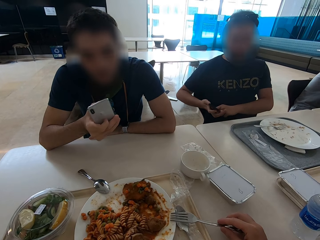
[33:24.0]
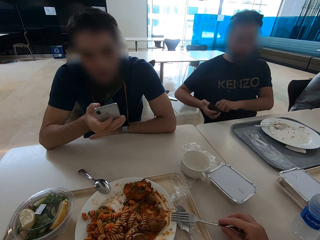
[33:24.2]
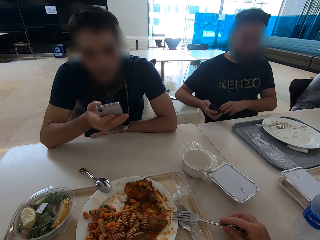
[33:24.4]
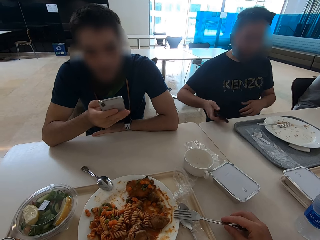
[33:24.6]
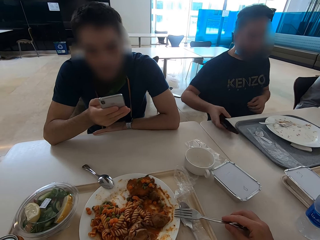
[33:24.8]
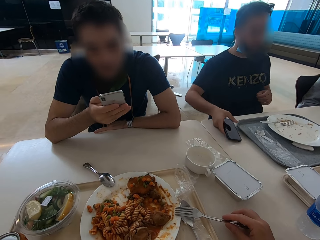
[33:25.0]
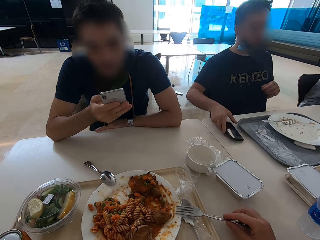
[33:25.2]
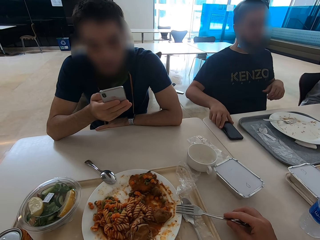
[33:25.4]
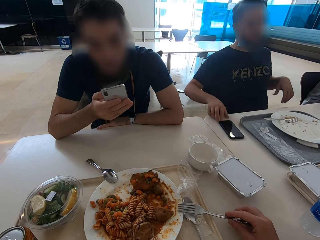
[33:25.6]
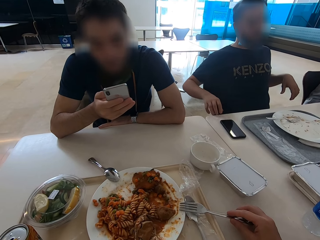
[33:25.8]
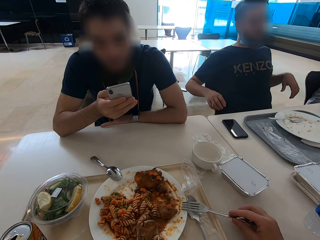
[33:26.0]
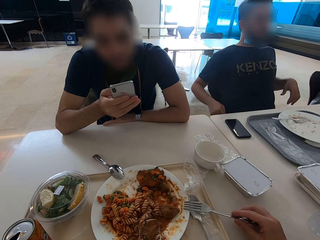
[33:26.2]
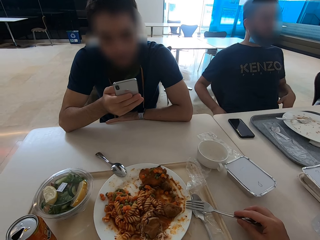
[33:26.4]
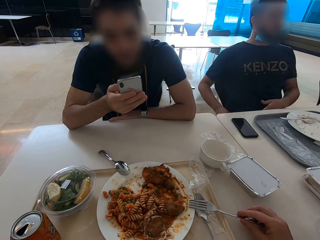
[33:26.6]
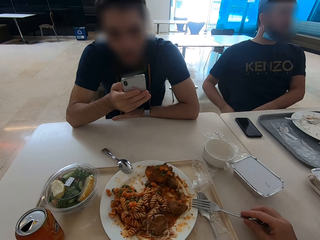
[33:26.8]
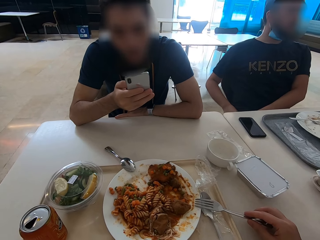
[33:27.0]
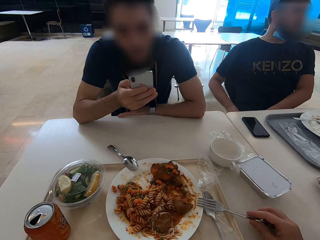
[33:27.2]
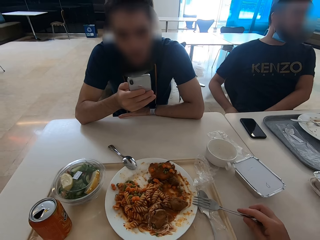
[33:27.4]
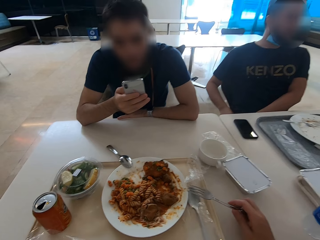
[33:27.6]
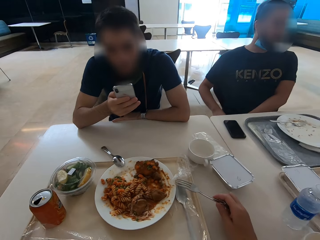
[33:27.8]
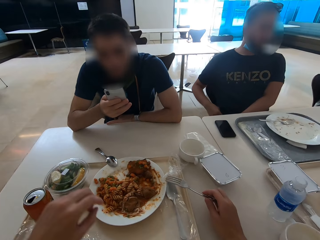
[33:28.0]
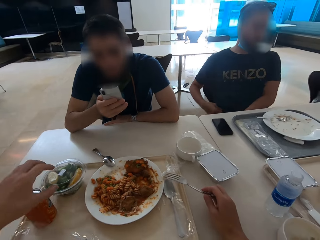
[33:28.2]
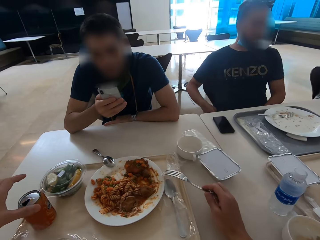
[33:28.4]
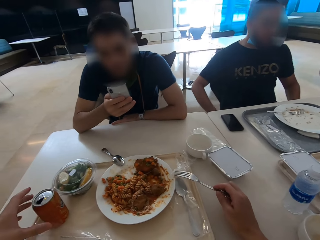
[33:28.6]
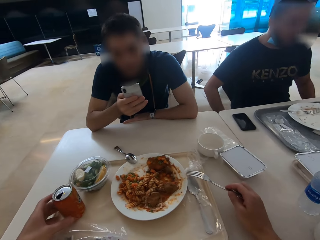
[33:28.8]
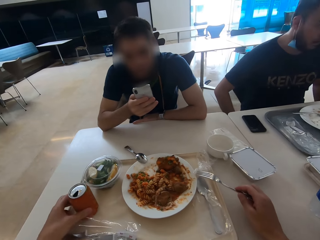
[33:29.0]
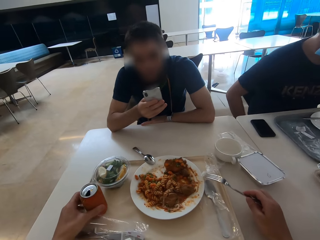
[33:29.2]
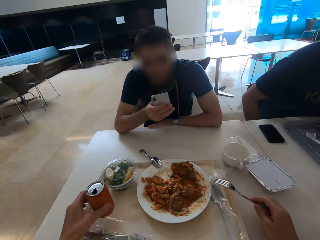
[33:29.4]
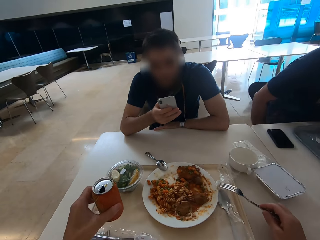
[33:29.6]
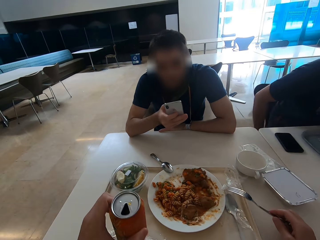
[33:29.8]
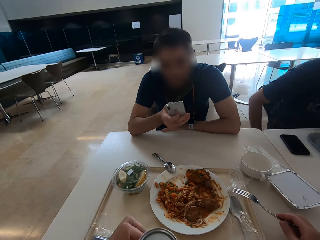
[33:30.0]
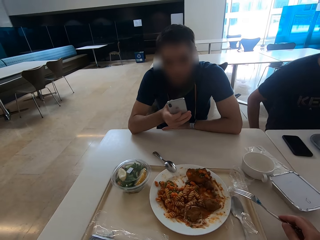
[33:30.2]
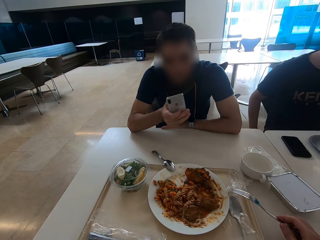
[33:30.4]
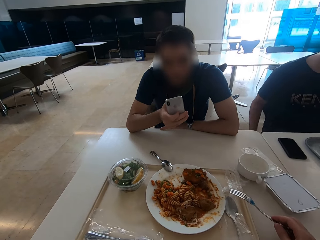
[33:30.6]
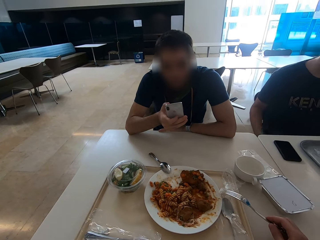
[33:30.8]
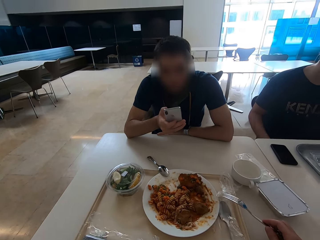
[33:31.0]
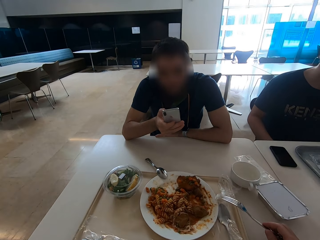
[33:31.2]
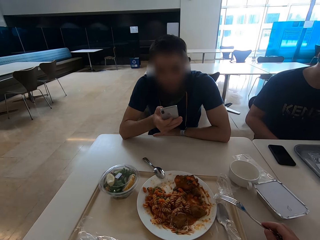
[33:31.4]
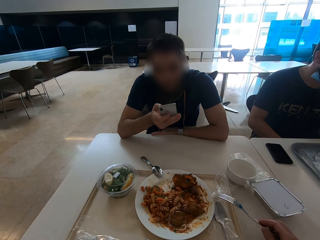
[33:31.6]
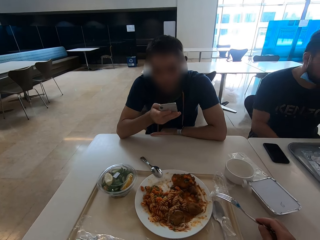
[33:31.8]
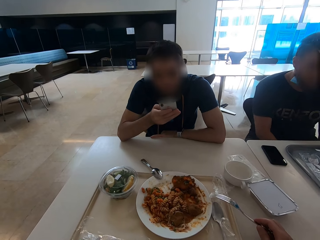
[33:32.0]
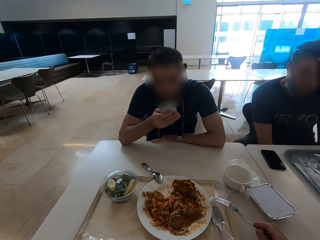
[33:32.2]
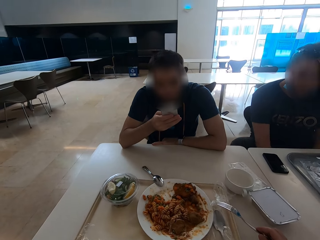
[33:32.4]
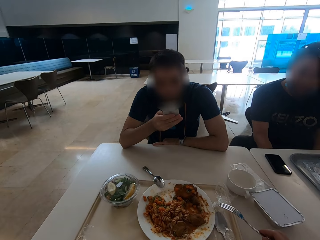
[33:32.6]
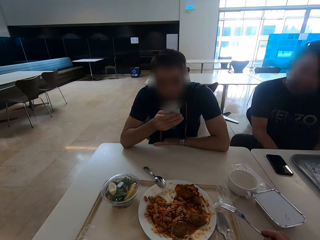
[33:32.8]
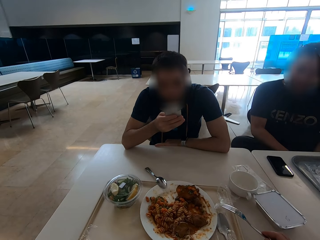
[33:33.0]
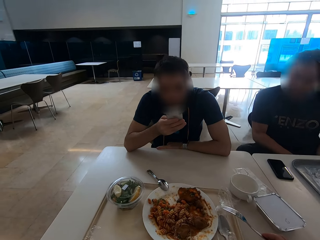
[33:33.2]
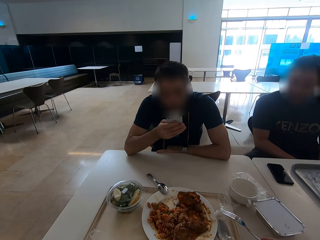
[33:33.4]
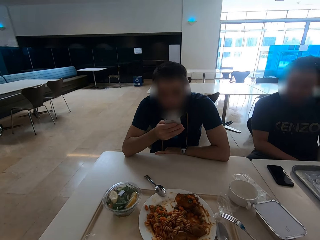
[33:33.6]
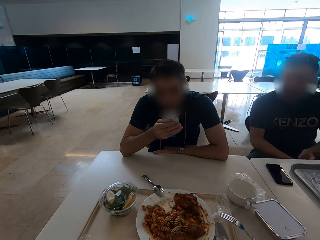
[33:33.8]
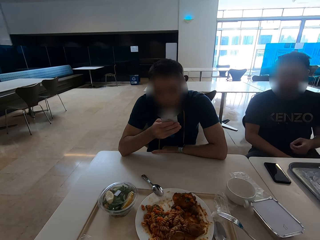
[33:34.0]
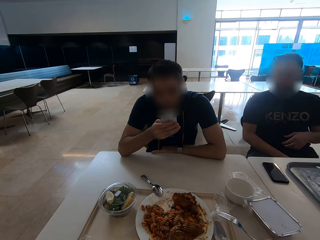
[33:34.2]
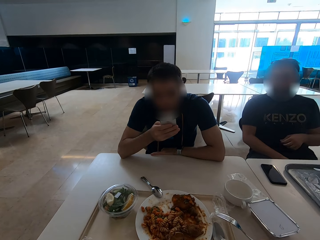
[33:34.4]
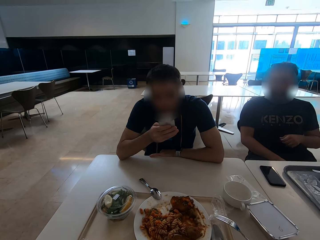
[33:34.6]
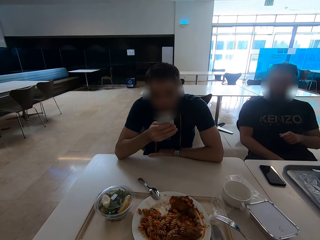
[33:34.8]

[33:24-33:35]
A man puts a phone on the table. The camera wearer drinks soda. They pick up a soda can. The man folds his right leg.

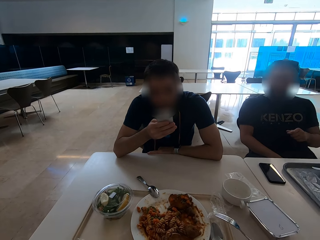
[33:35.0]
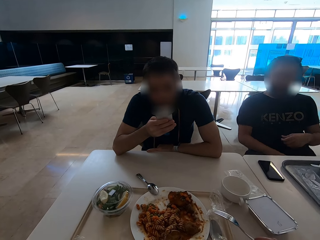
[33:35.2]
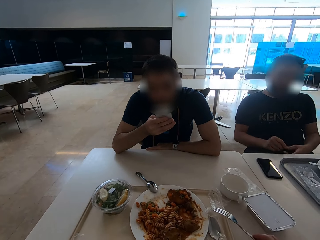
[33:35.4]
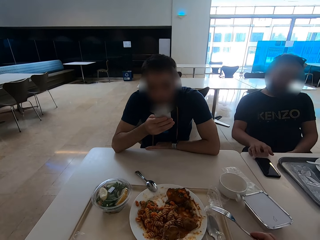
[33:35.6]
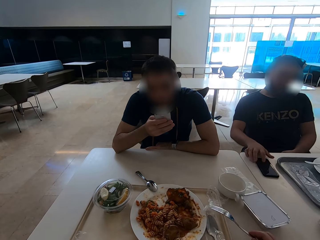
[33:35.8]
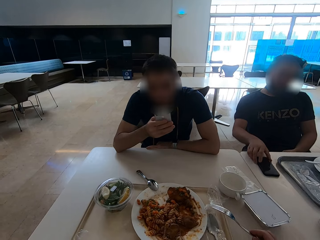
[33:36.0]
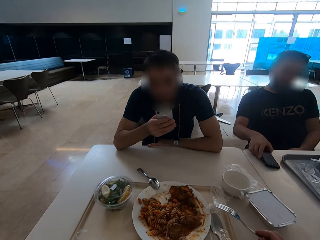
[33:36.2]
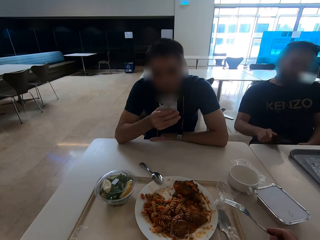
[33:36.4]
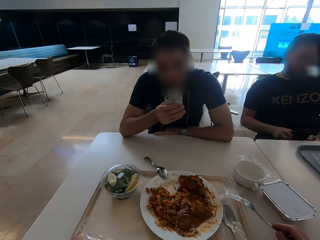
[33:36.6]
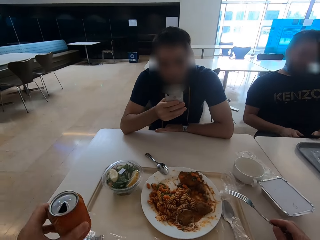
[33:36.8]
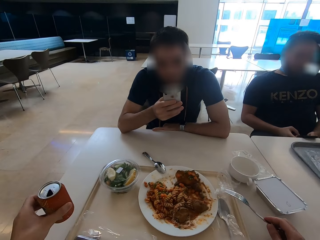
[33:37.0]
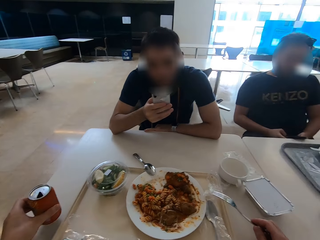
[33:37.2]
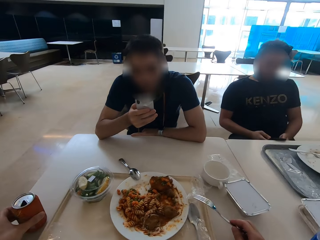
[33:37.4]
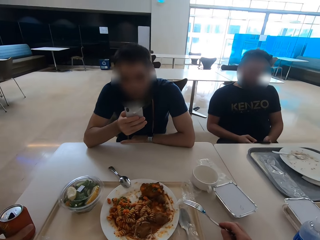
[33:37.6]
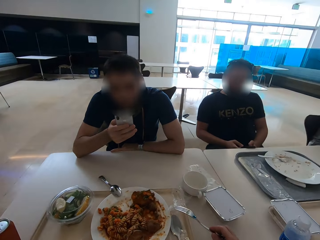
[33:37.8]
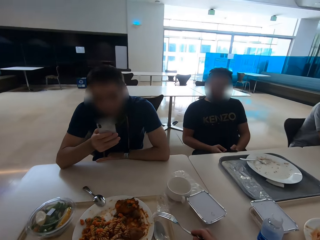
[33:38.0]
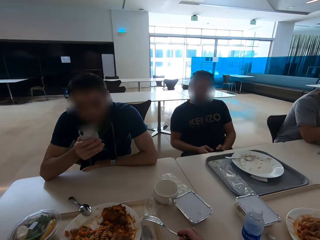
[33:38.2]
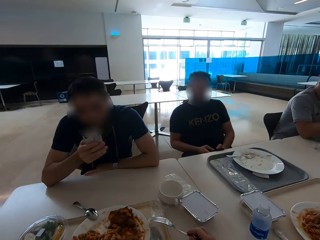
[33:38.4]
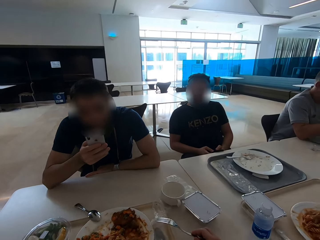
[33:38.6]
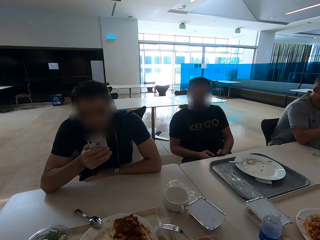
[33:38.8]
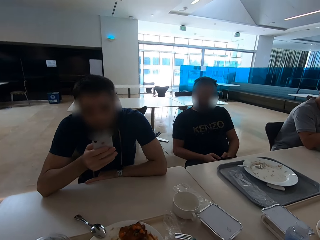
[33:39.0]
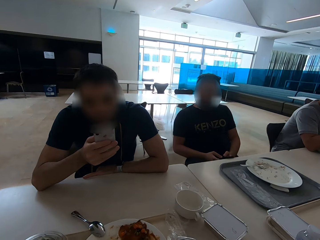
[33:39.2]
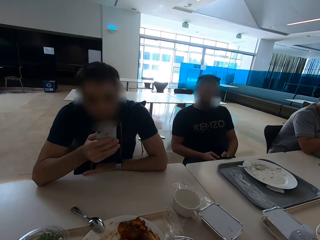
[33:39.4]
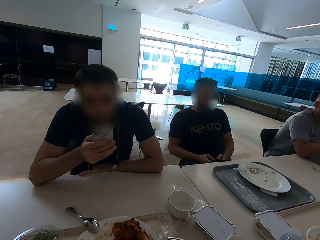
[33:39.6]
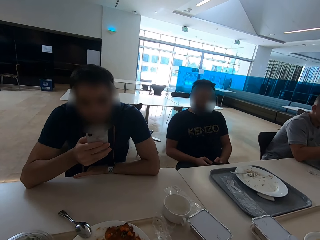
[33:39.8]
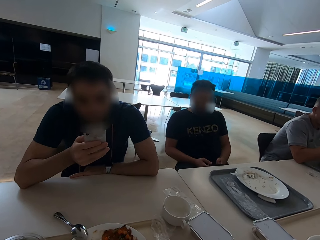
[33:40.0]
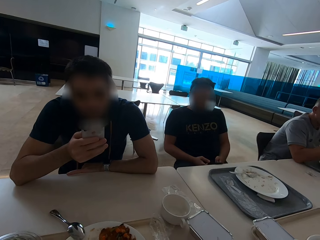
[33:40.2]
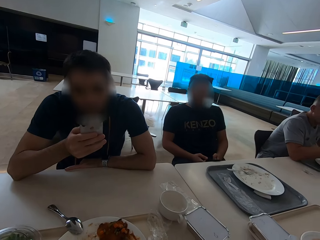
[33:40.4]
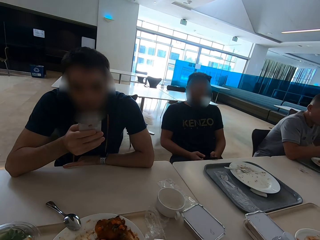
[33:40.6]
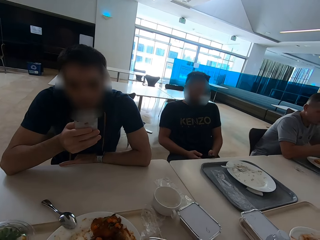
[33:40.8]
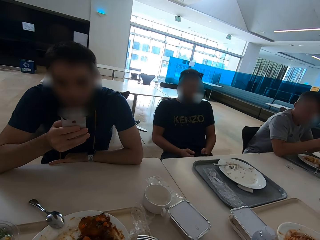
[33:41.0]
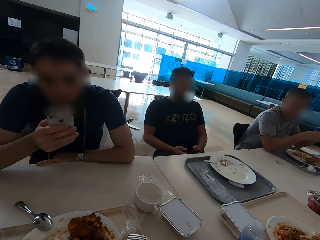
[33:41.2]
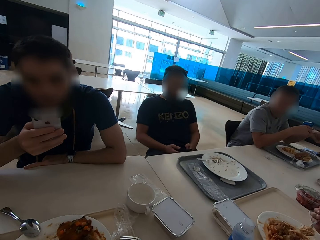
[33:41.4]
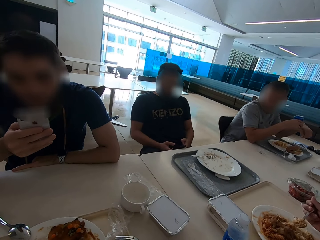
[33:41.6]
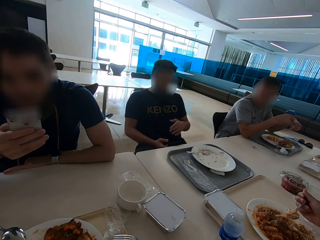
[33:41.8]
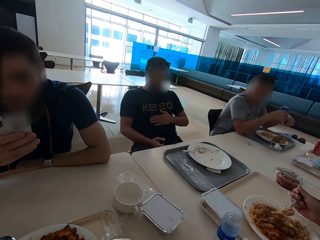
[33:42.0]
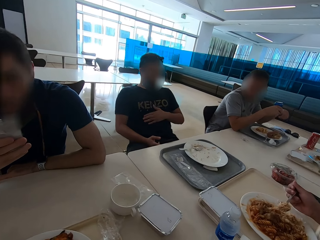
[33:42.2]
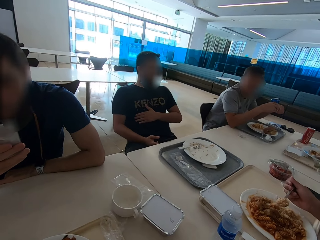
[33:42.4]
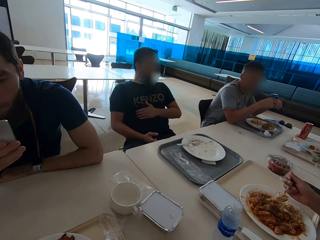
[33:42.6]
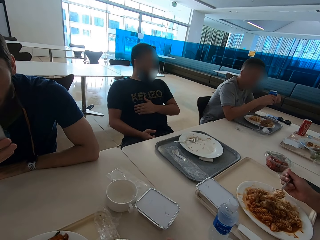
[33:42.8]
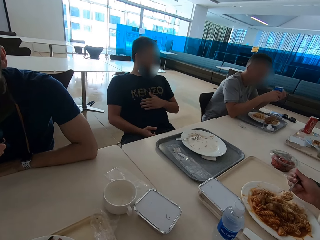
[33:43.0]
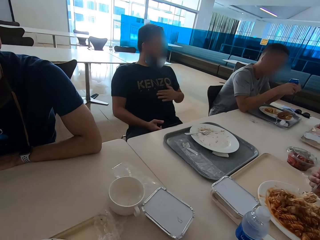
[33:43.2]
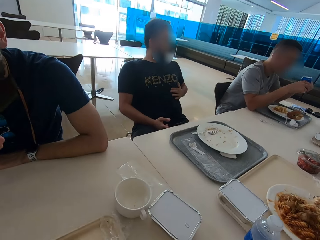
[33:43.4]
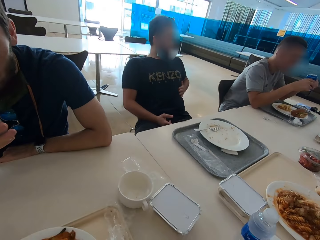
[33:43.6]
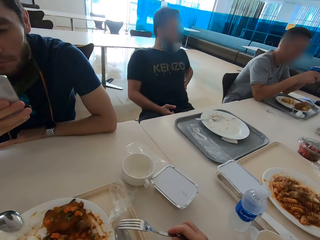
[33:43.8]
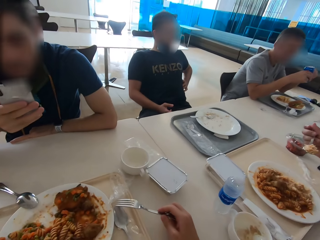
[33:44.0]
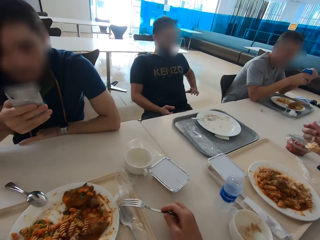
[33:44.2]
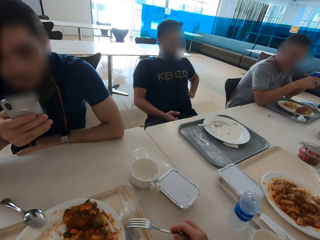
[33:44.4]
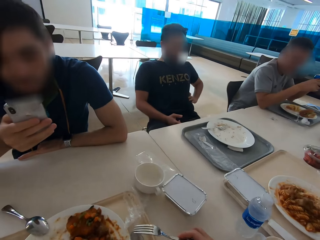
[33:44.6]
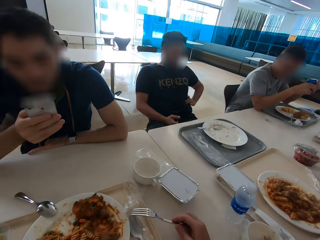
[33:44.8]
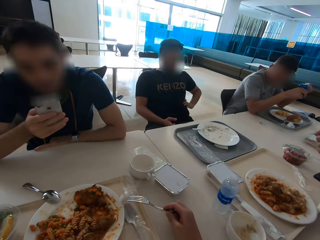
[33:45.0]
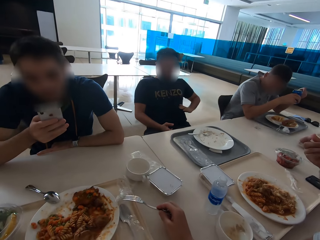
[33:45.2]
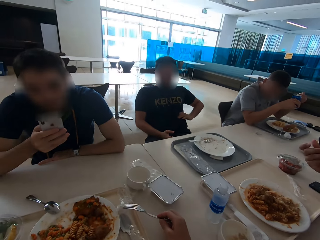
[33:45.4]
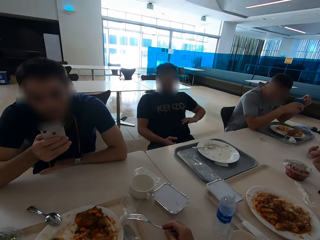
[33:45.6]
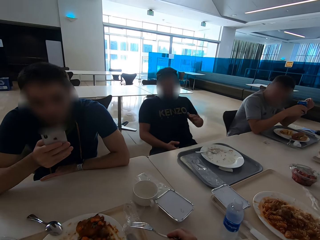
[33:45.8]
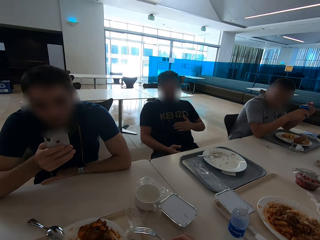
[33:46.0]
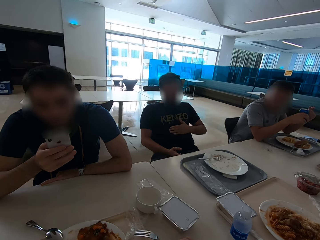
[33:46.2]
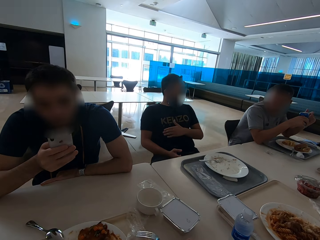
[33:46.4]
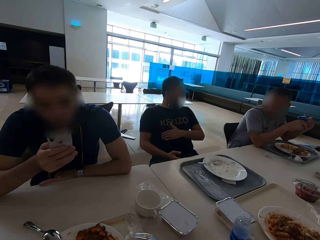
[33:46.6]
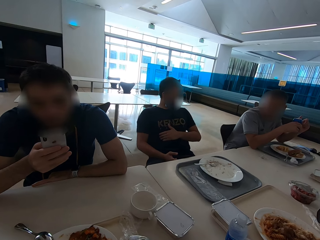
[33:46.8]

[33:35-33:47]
A man picks up a phone. The camera wearer puts a soda can on the table. The man operates the phone. The camera wearer looks around the table. The man touches his stomach.
